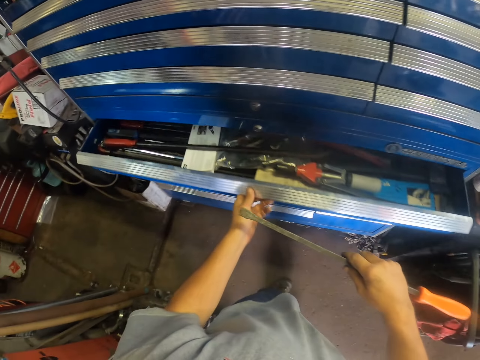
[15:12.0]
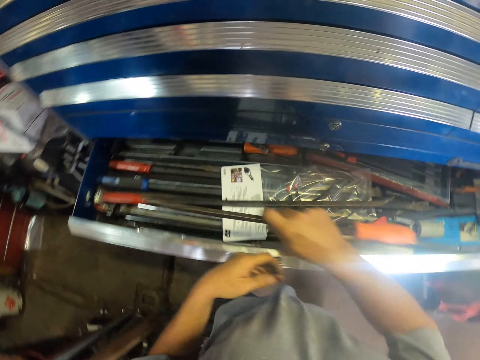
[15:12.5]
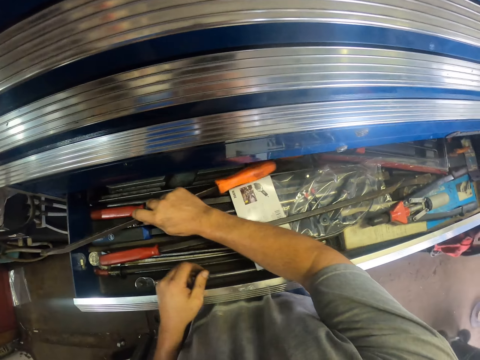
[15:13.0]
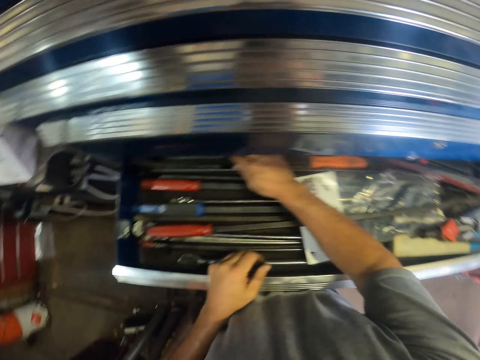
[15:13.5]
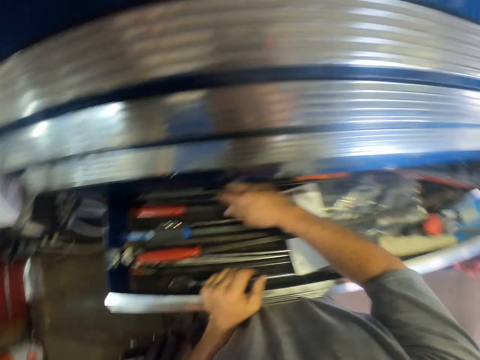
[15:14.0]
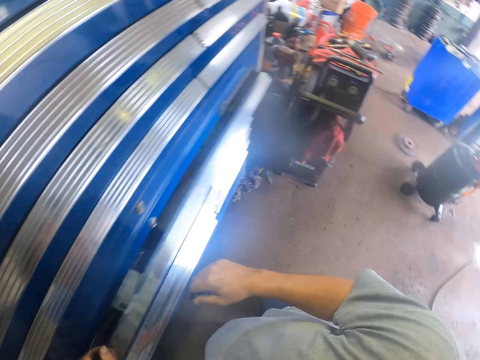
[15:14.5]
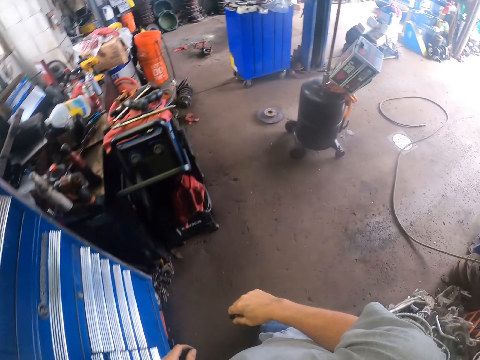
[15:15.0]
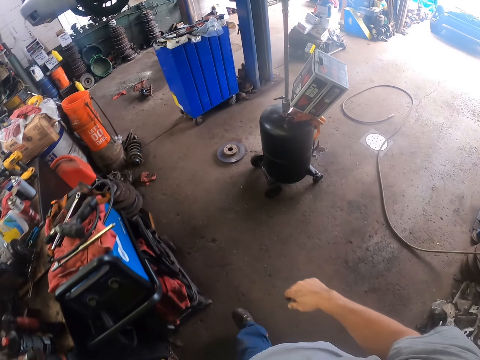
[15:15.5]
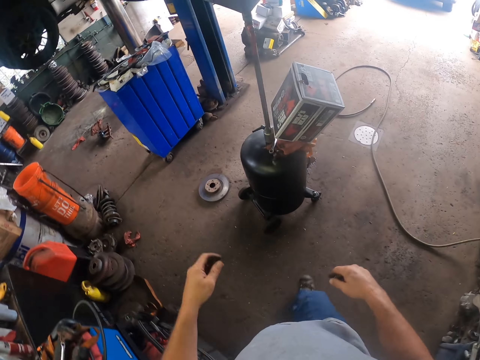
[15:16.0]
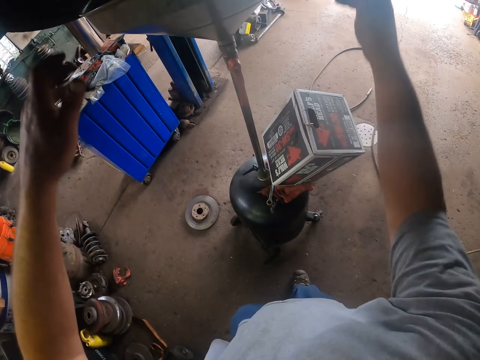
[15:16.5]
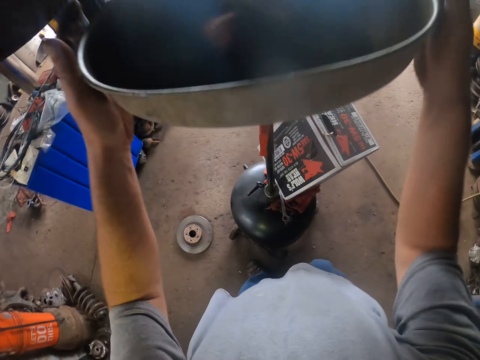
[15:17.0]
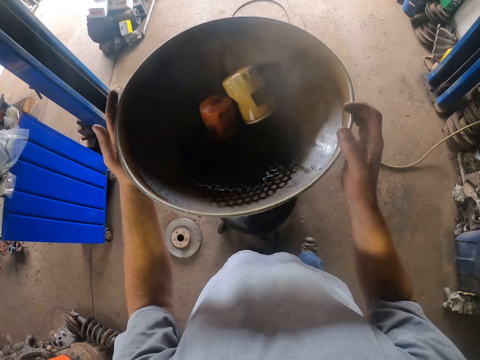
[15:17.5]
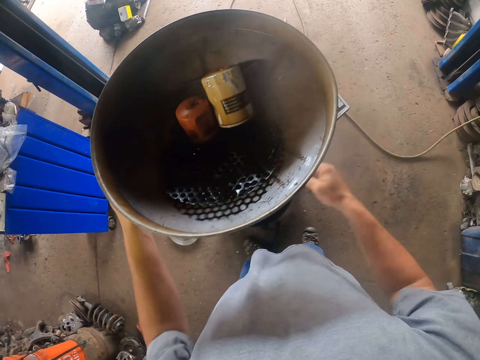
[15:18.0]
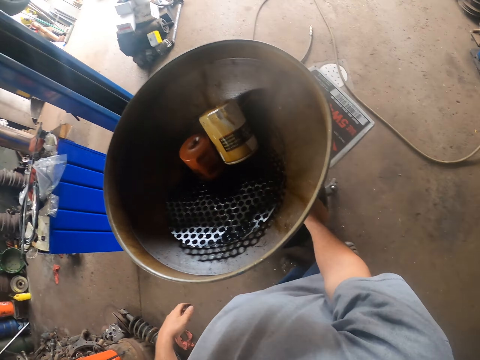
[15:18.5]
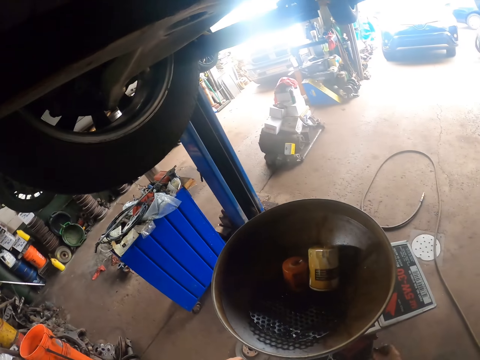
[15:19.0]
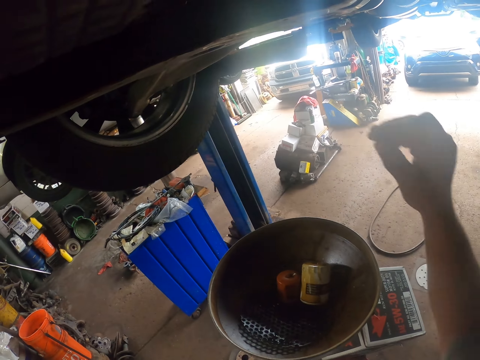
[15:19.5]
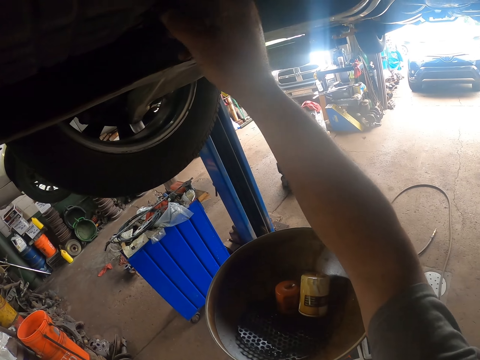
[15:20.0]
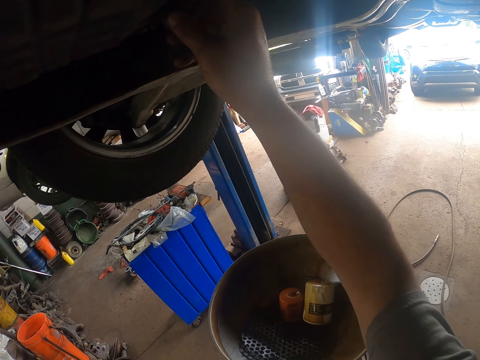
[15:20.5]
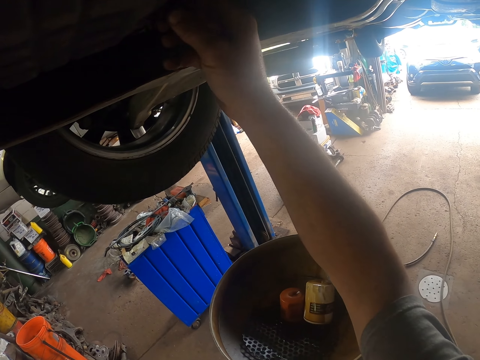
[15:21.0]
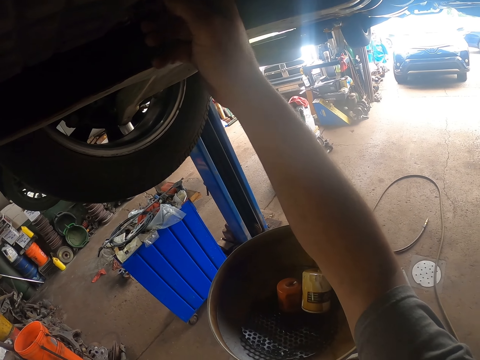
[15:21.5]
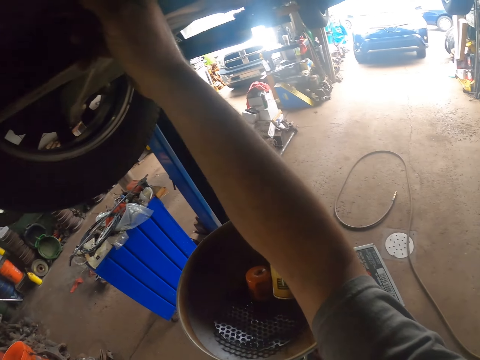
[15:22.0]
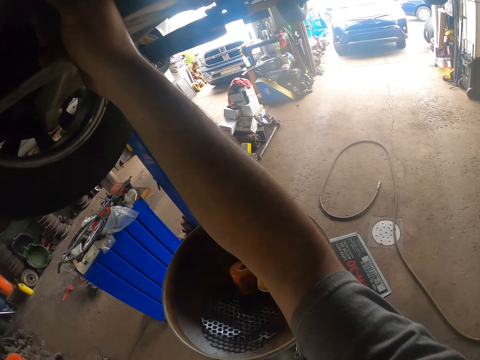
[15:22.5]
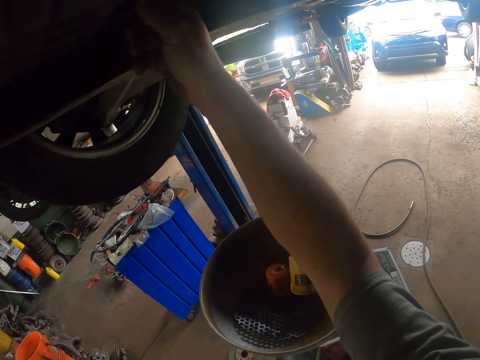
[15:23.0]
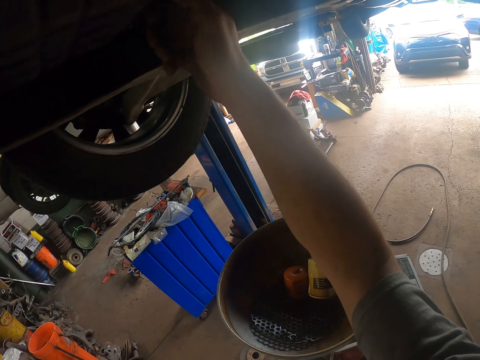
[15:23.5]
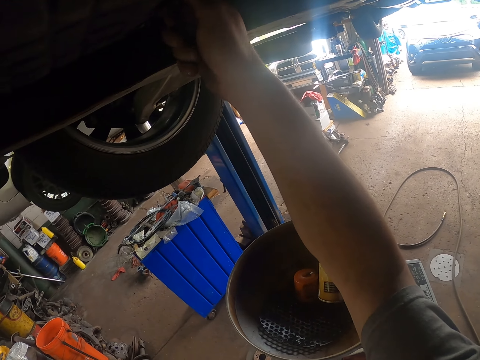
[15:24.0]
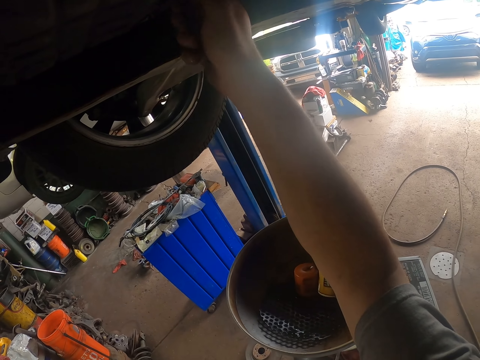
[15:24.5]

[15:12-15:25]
The camera wearer pulls the drawer with his left hand. He puts the wrench on the drawer with his right hand. He closes the drawer with his left hand. He holds the funnel with both hands. He pushes down the funnel with both hands. He adjusts the funnel with his right hand. He opens the bolt of the tire with his right hand.

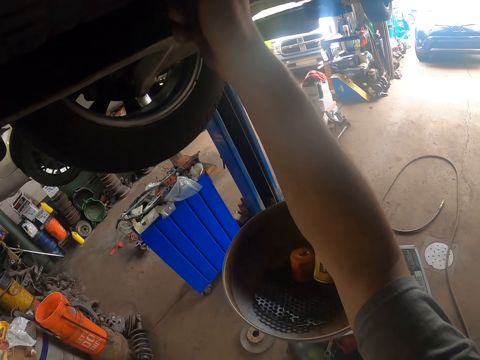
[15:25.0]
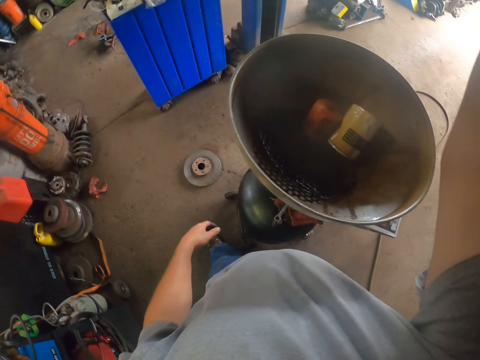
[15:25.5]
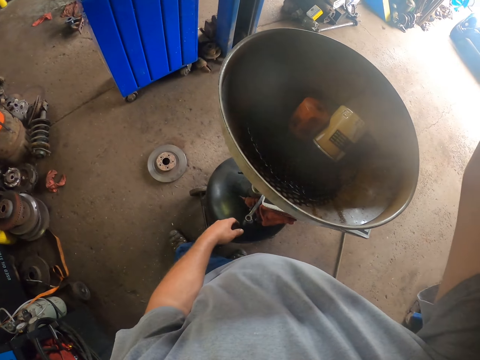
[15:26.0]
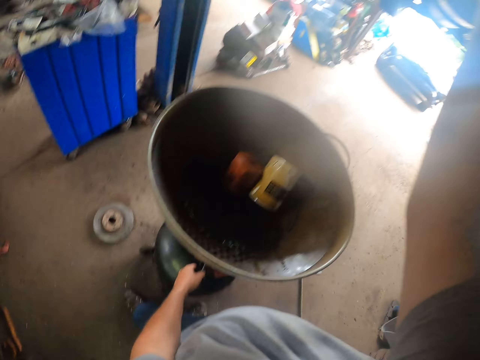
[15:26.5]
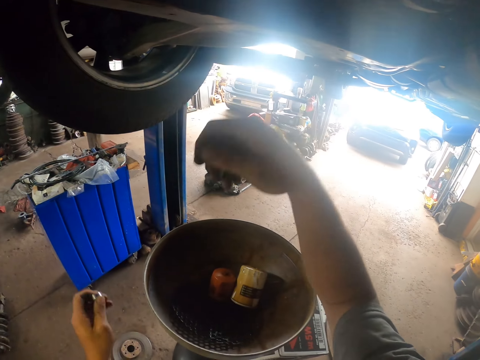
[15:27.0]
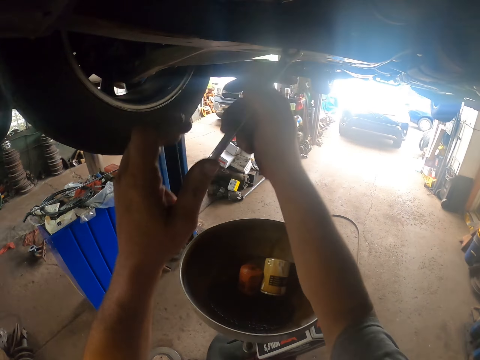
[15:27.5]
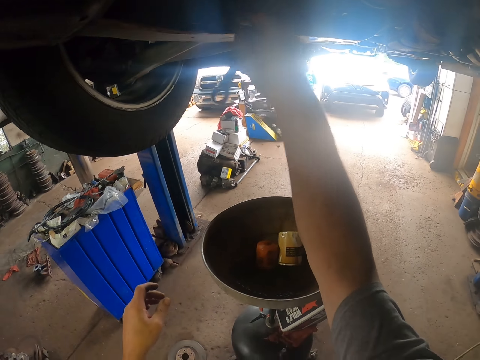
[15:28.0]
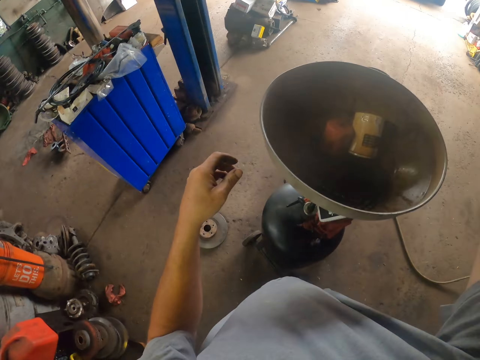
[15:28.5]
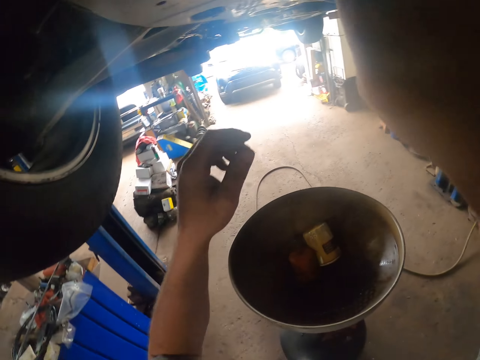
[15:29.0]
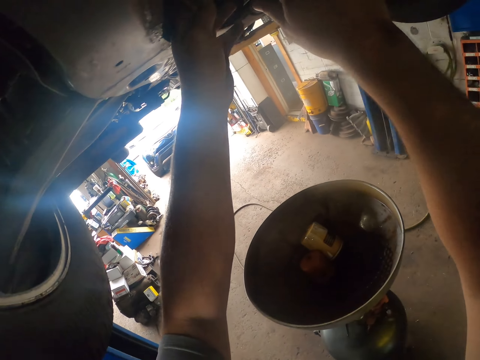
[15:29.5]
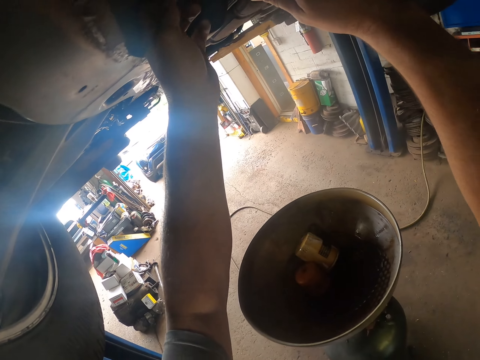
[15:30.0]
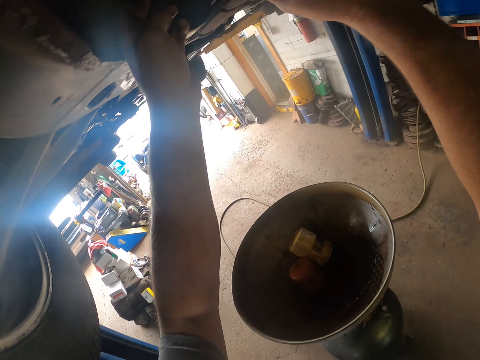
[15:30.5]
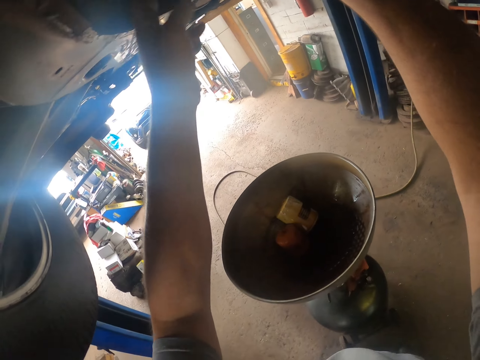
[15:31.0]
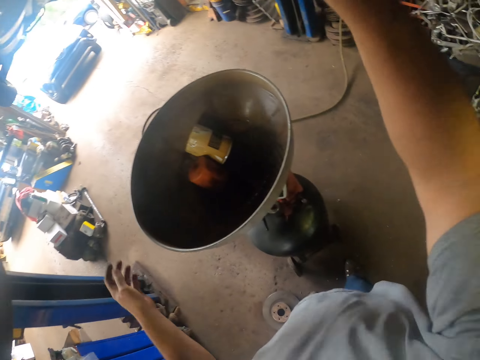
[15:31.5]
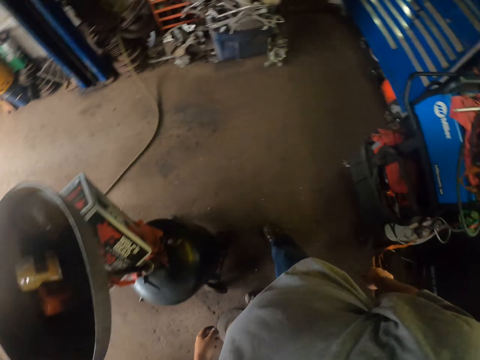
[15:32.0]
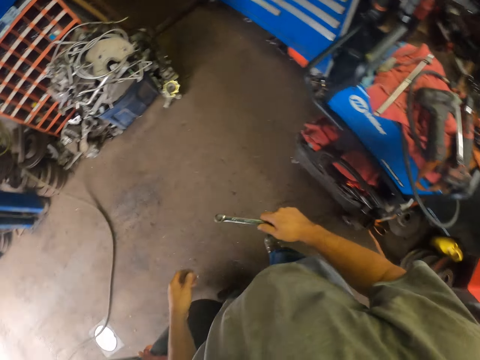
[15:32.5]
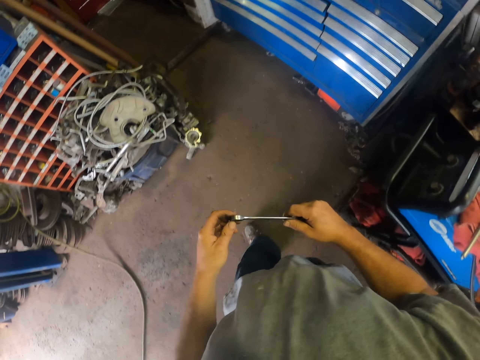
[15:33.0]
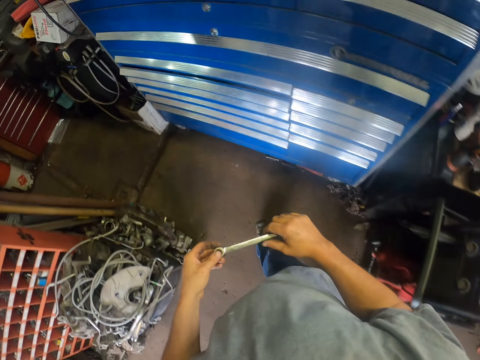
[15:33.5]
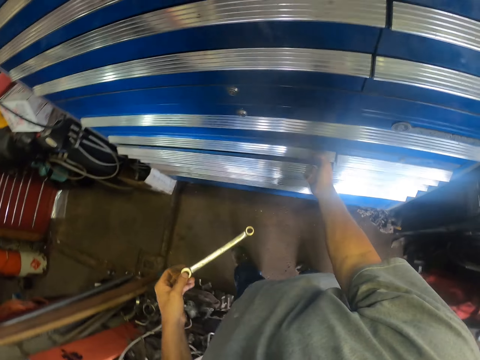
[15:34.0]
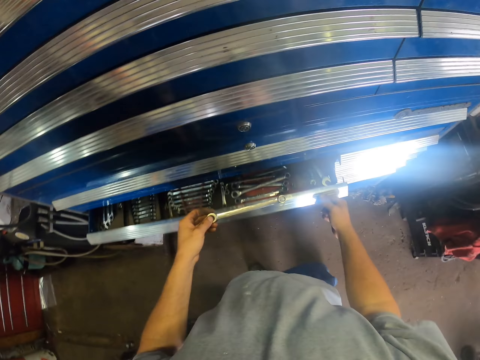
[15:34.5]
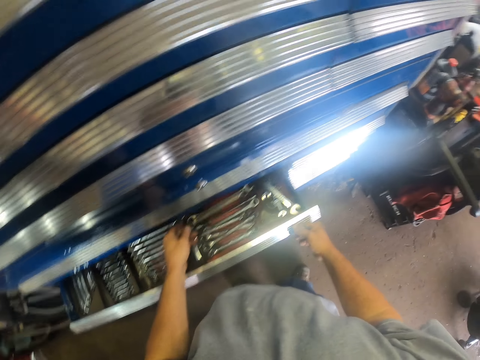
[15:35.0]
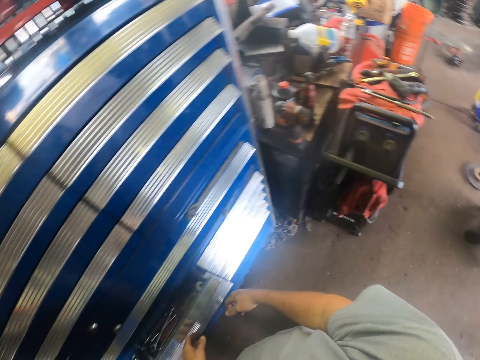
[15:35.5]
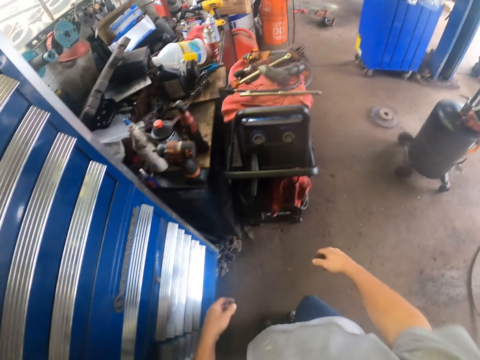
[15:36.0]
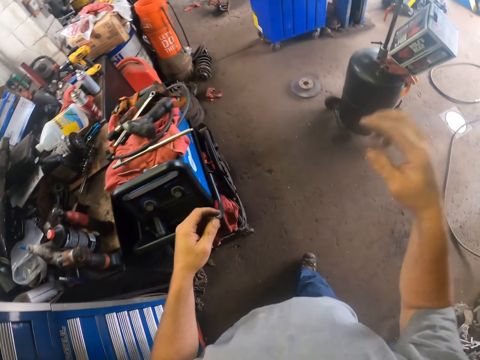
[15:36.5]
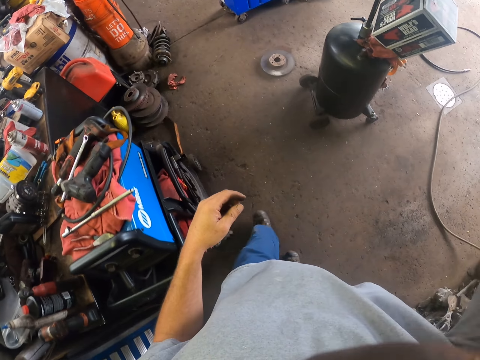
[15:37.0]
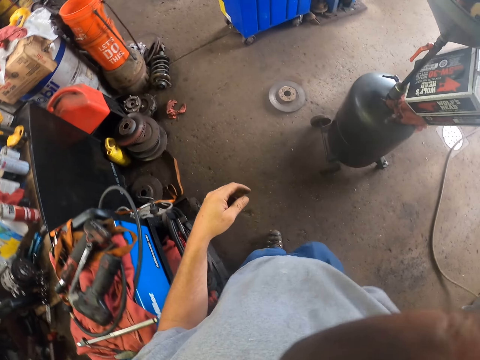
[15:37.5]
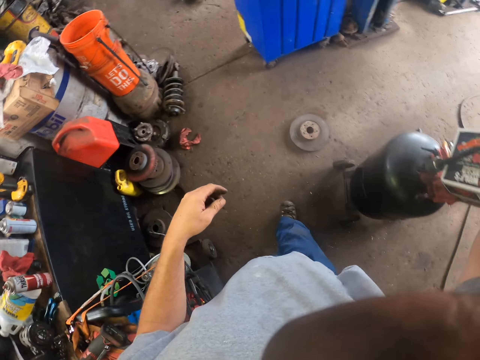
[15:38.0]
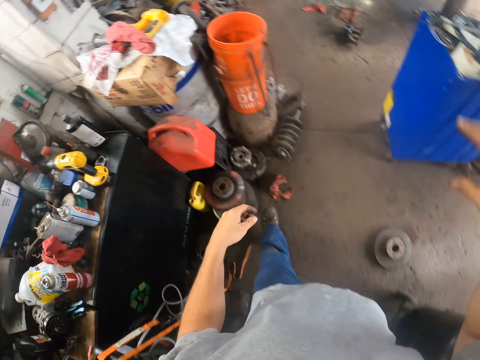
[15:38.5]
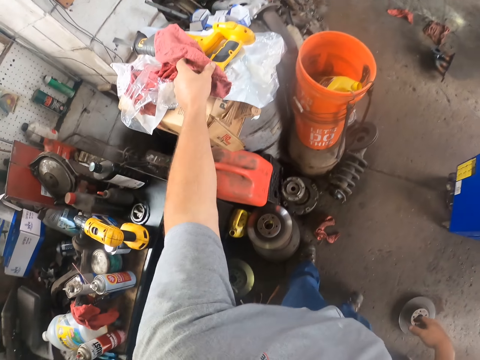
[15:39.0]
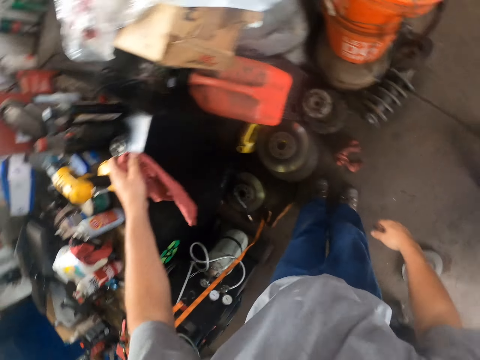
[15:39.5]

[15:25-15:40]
The camera wearer picks the spanner with his left hand. He puts the spanner to his right hand. He removes the bolt with his right hand. He shakes the car with both hands. He holds the spanner with both hands. He pulls the drawer with his right hand. He puts the spanner on the drawer with his left hand. He closes the drawer with his left hand. He raises his right hand. He picks a towel with his left hand.
